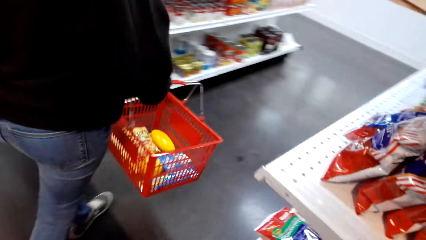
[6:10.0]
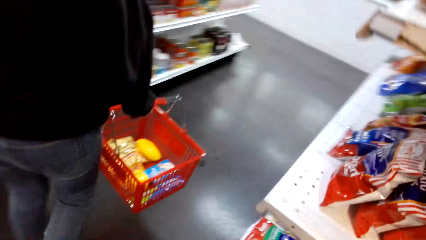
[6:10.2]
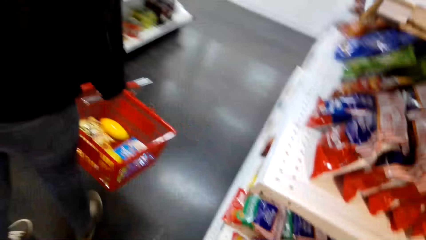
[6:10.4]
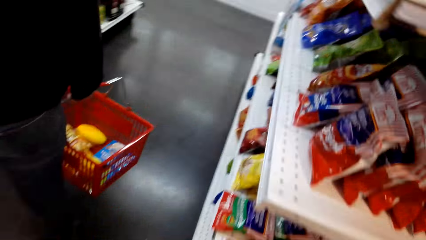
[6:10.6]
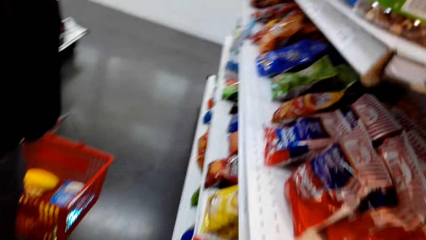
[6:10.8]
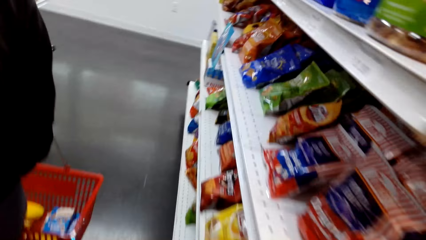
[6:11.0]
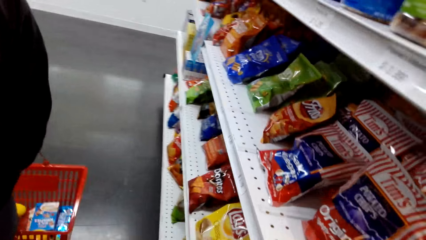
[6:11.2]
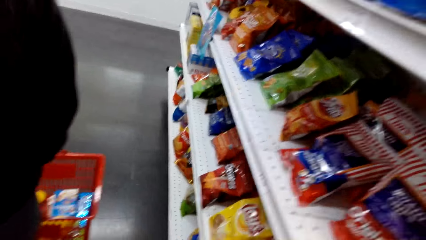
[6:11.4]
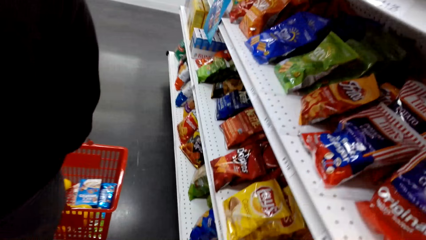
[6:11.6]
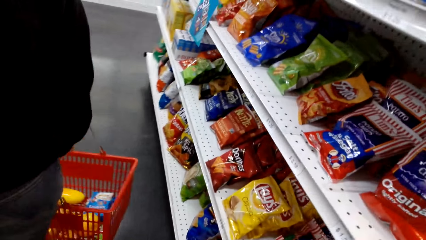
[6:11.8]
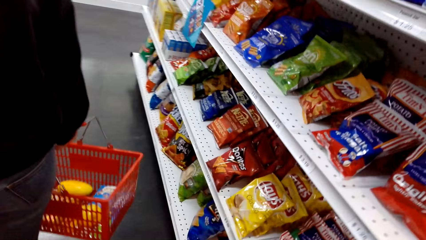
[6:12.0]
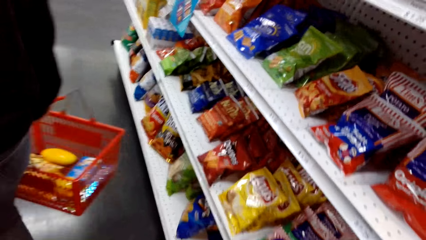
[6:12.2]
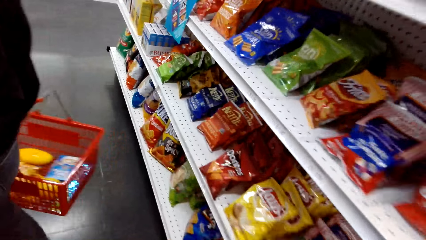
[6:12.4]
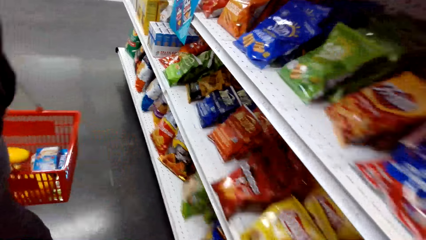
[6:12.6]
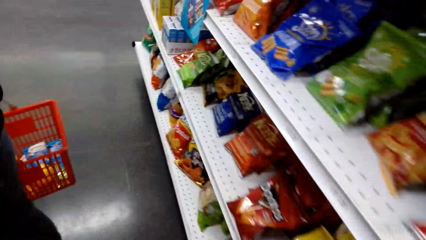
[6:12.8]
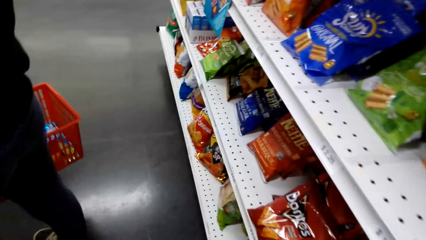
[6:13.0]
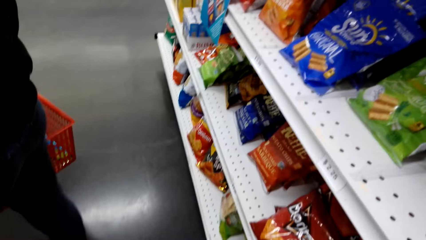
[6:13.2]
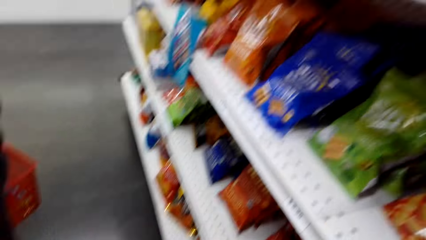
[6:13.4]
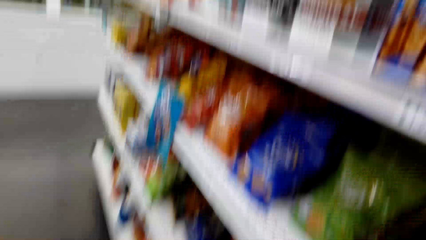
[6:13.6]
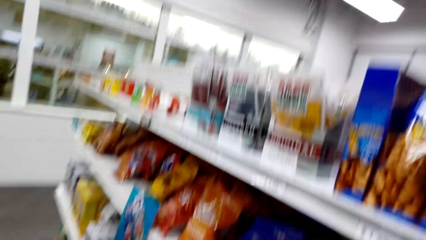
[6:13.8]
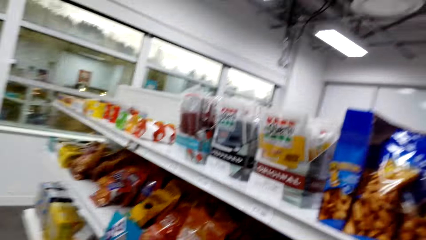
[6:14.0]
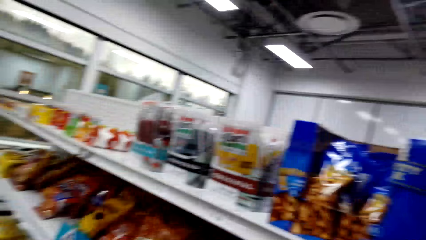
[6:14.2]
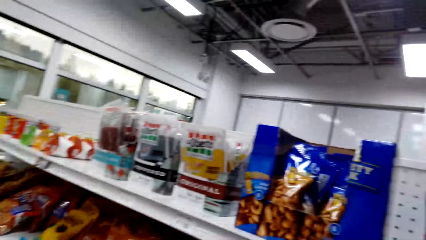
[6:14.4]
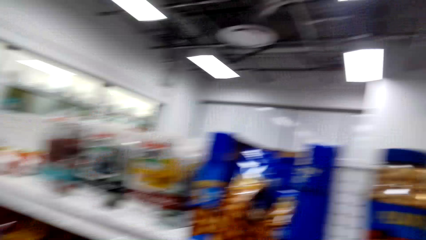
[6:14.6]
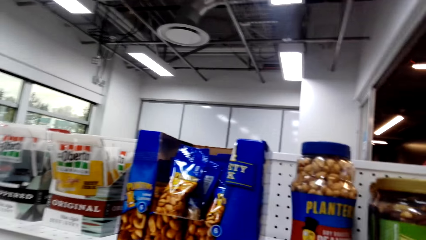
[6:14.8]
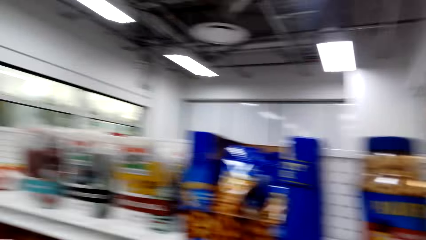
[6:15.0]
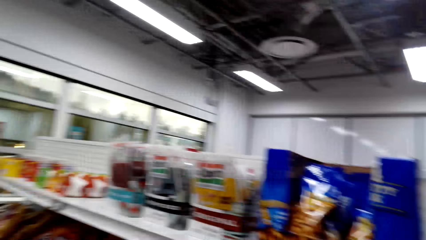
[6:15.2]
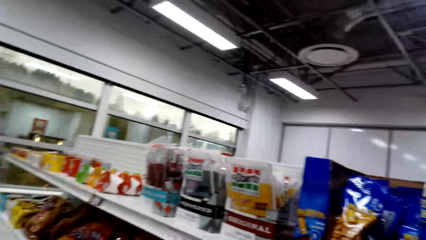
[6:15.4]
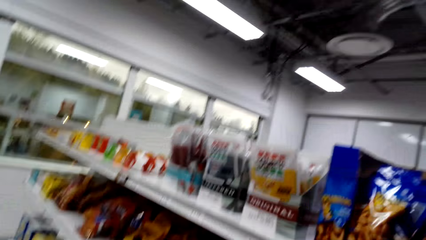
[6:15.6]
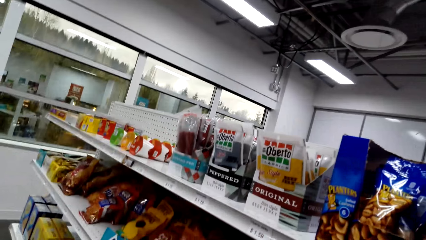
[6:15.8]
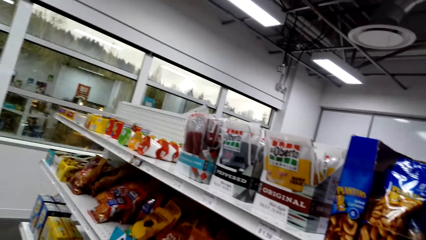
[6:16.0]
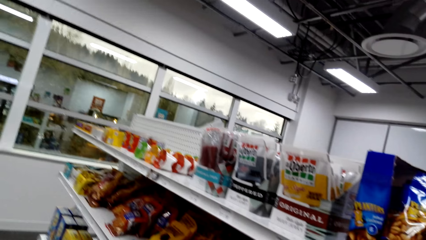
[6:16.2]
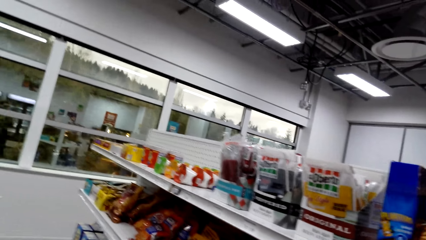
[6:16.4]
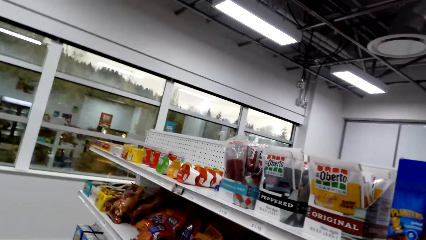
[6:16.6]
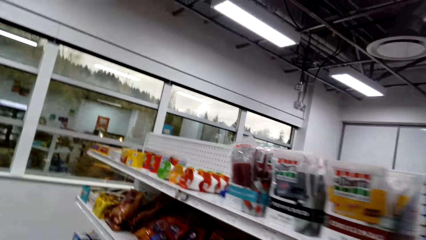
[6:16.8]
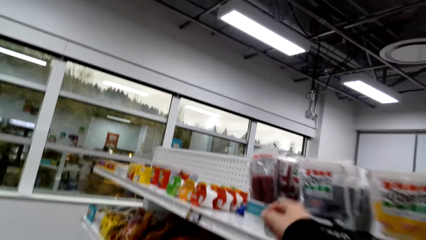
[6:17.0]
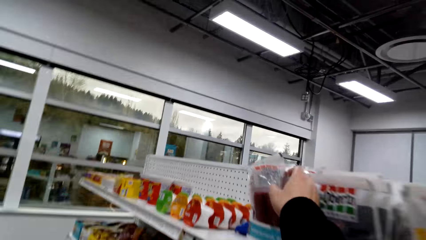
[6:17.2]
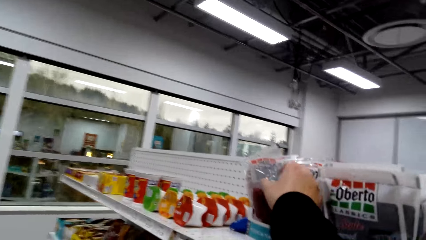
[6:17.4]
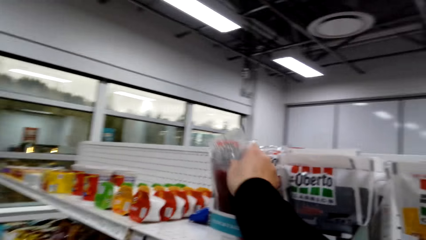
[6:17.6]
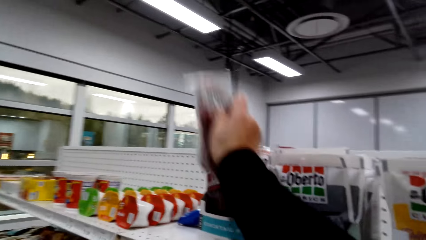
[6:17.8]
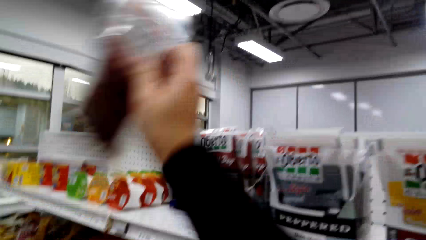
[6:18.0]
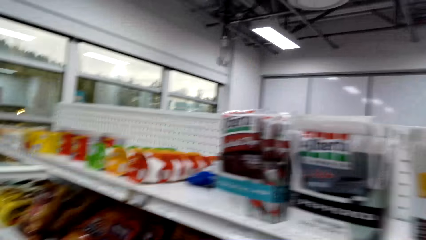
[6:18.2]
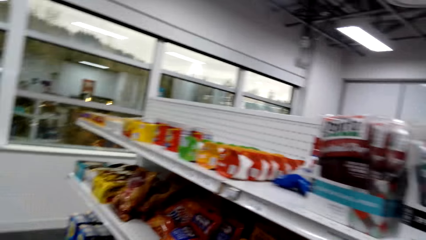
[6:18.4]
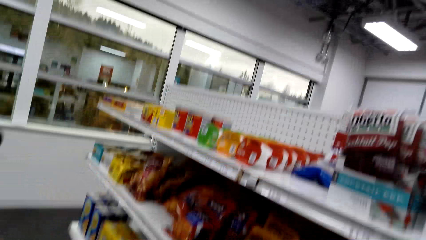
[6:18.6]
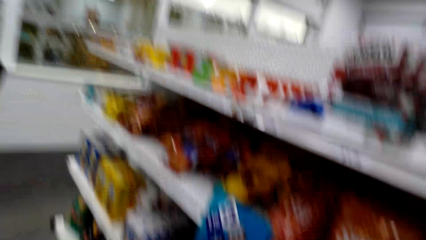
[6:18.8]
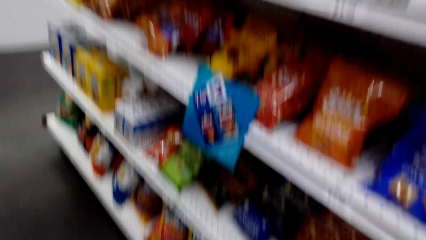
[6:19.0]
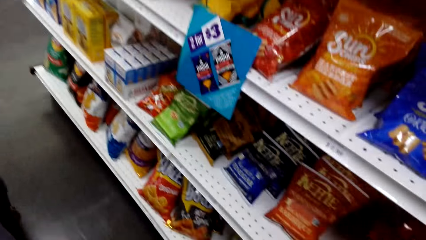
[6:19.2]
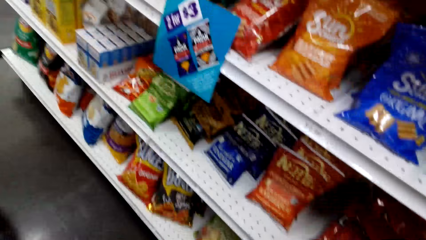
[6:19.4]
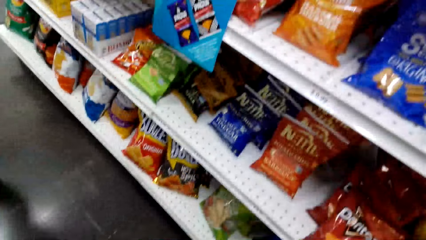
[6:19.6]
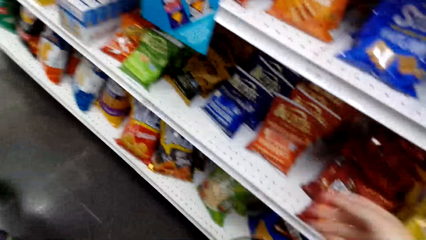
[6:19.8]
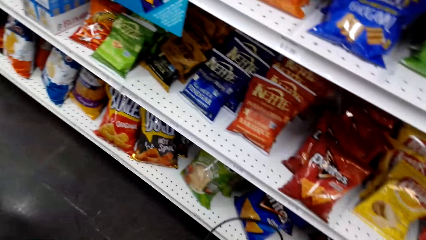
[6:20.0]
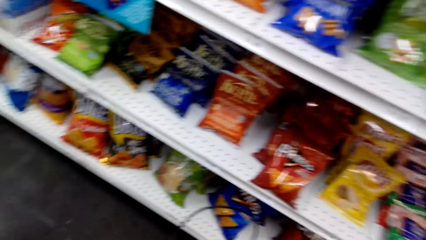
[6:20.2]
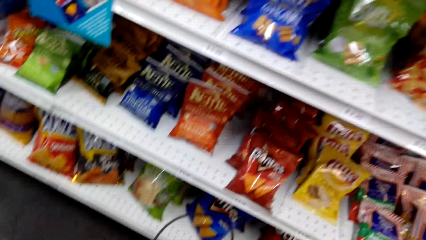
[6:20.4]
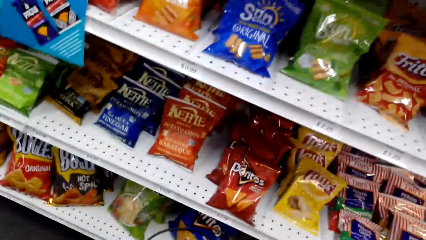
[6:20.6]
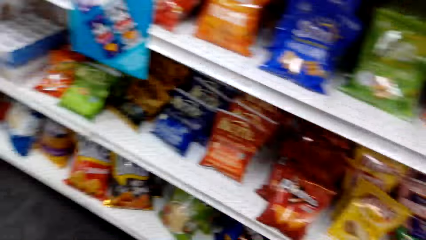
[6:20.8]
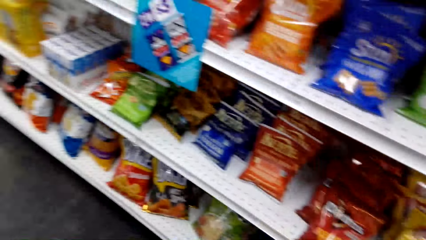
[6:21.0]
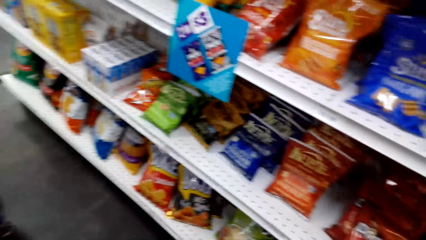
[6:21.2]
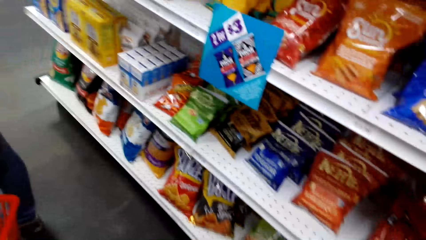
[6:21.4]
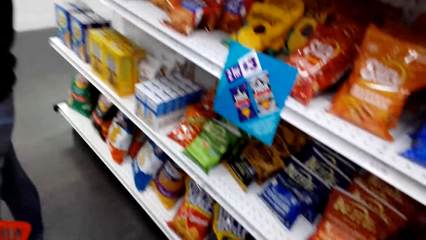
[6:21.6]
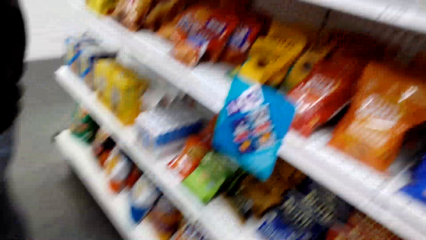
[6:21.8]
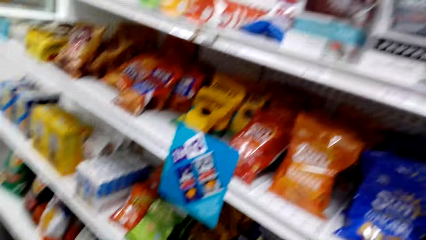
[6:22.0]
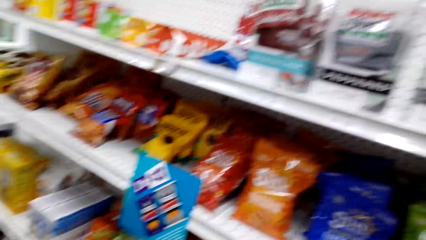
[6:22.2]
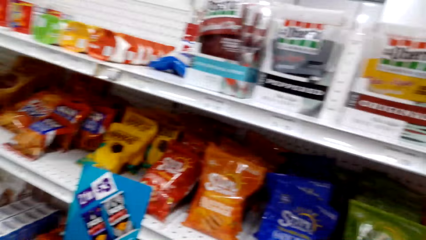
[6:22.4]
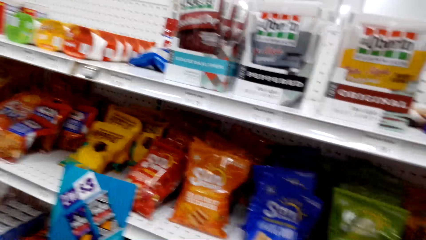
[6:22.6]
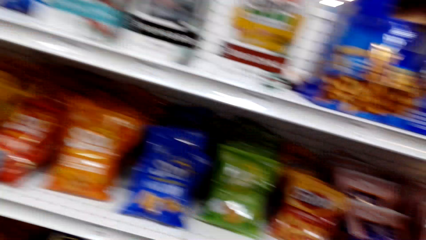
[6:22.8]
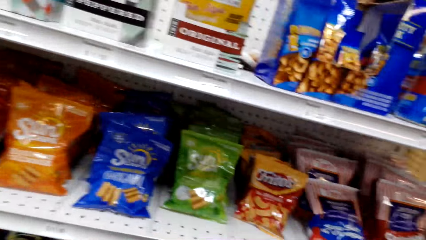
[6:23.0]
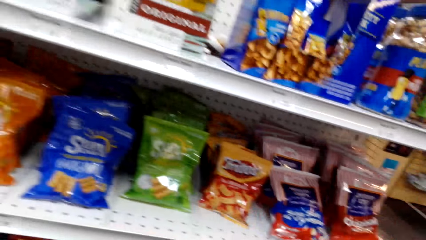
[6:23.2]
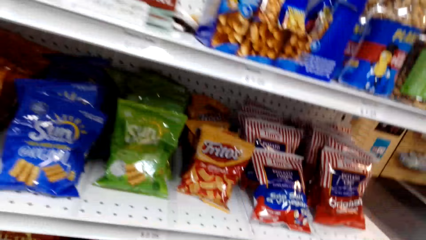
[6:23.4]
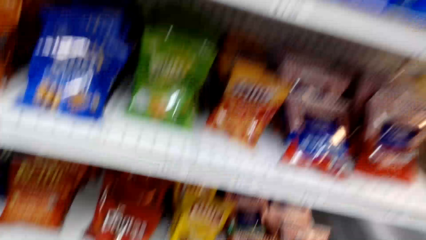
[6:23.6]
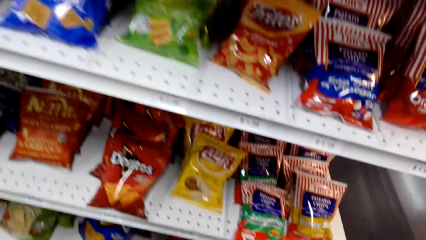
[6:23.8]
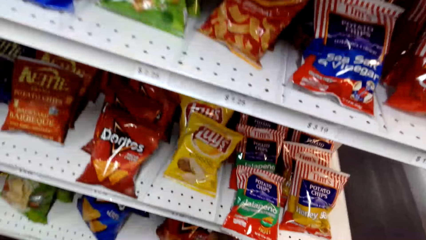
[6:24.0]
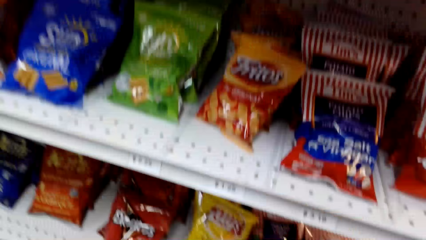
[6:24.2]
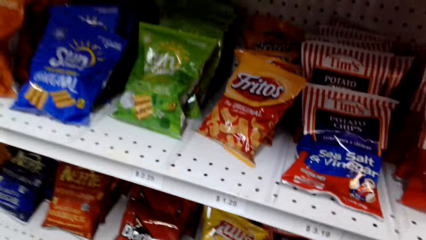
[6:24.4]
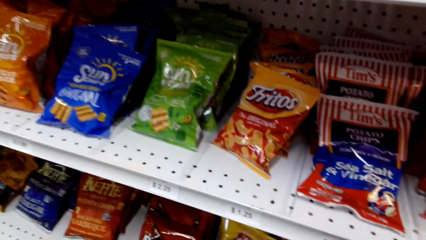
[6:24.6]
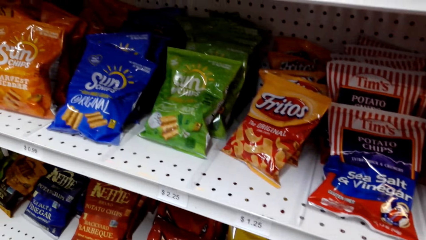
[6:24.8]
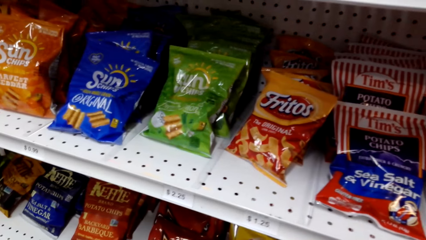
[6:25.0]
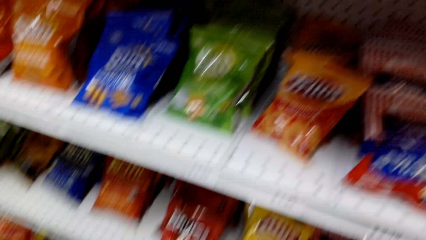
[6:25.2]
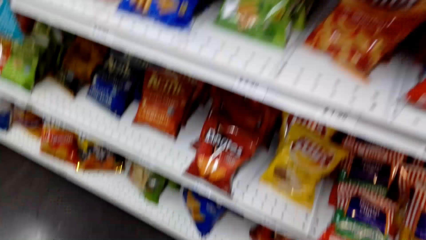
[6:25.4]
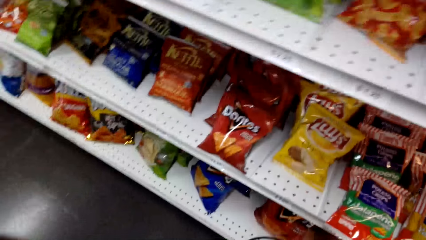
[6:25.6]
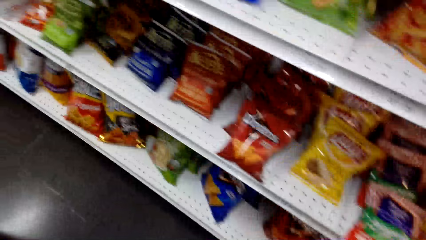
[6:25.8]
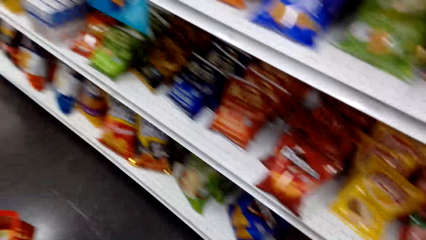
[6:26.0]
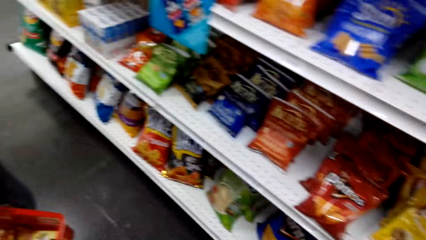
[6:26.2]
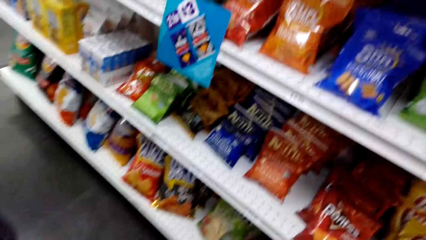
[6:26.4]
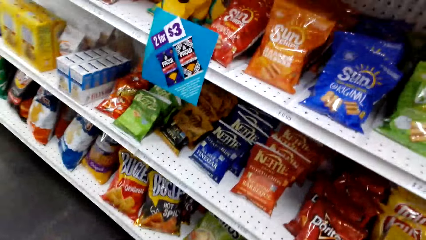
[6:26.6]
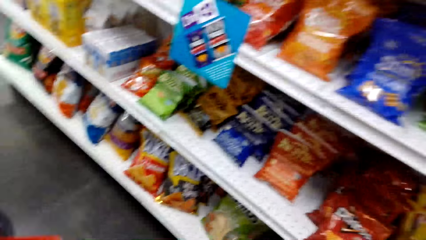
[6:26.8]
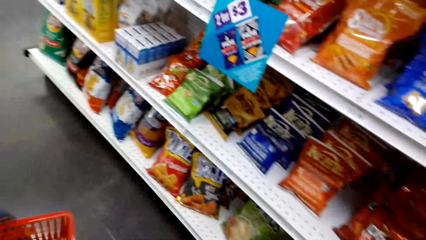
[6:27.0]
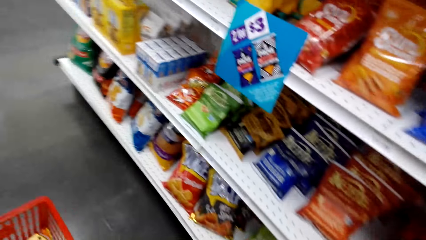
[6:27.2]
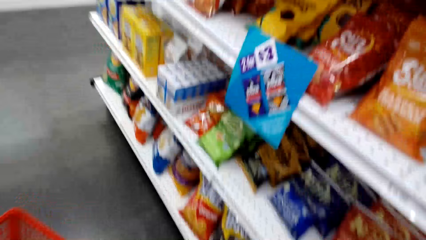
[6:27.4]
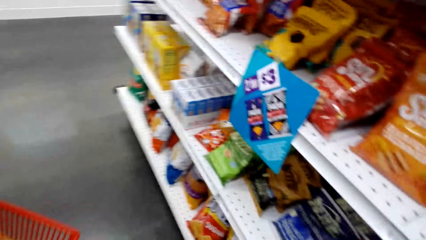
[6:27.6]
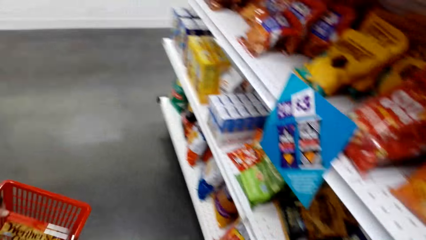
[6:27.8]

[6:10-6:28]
The camera wearer converses with a woman. They look at items on the shelf. They pick a sachet of crisps on the shelf. They put the sachet of crisps in a cart. They look at items on the shelf.
